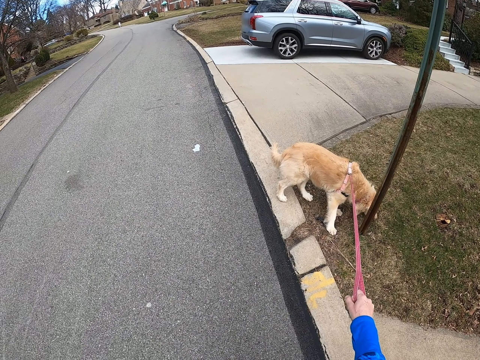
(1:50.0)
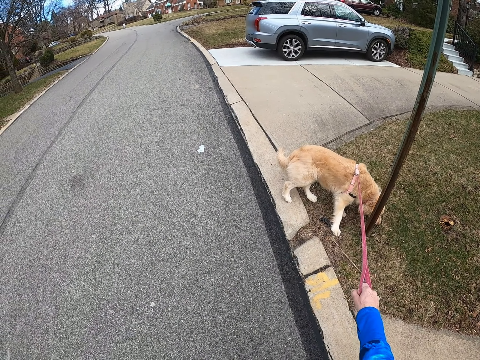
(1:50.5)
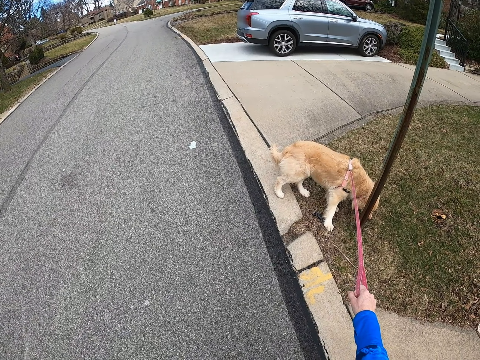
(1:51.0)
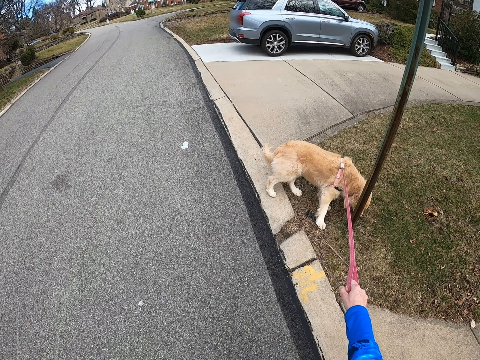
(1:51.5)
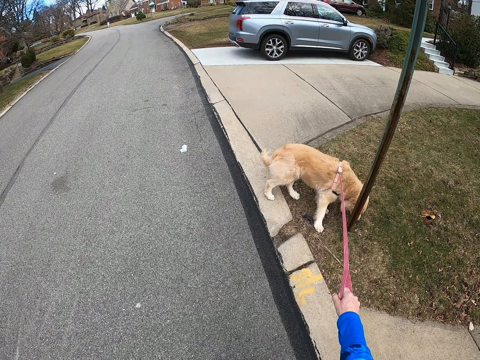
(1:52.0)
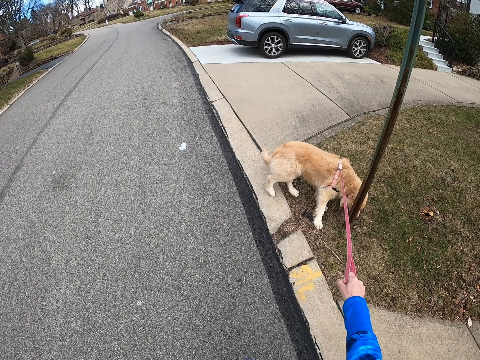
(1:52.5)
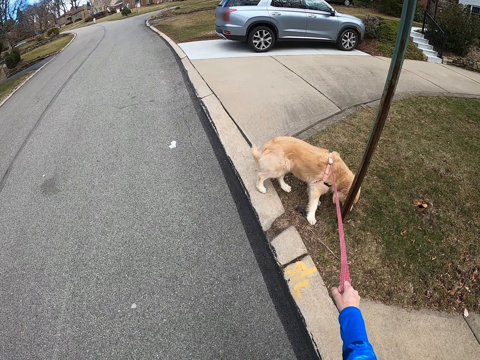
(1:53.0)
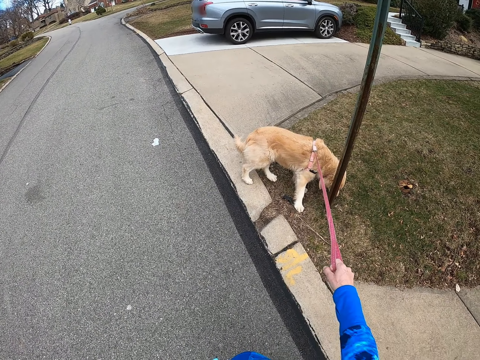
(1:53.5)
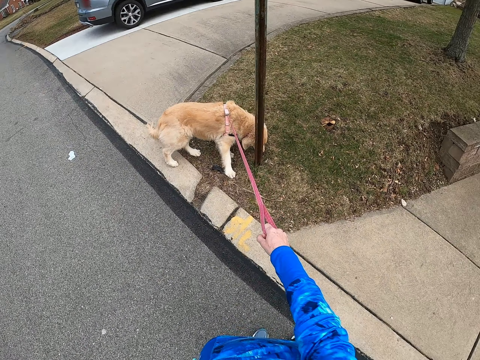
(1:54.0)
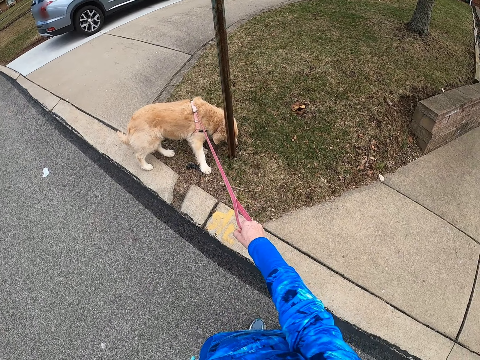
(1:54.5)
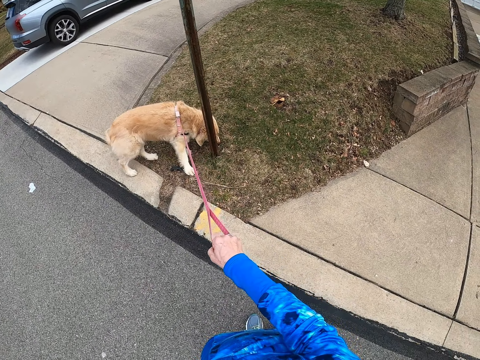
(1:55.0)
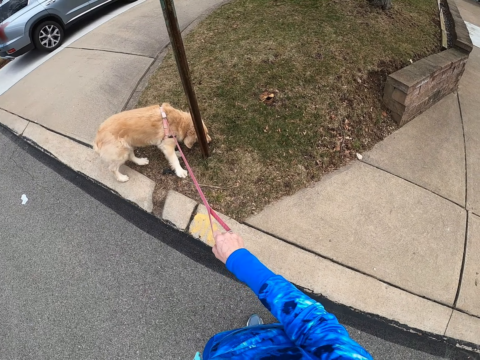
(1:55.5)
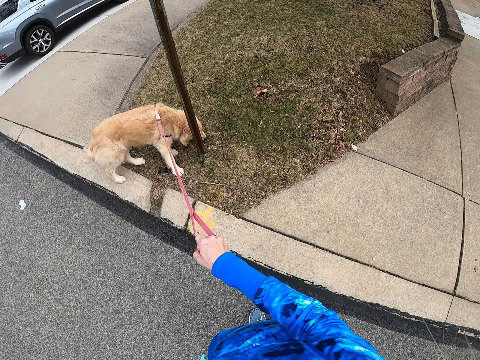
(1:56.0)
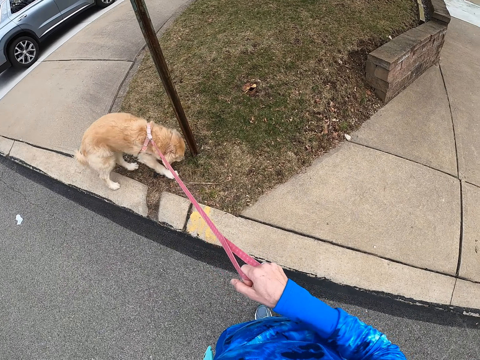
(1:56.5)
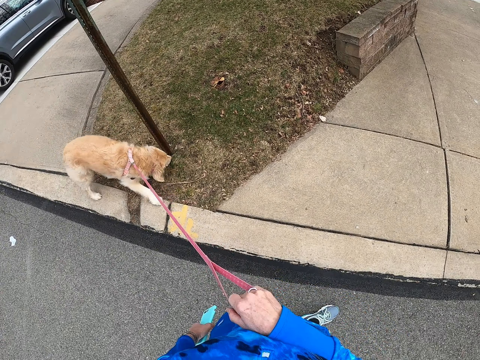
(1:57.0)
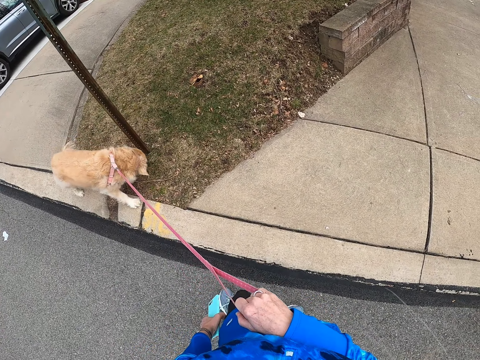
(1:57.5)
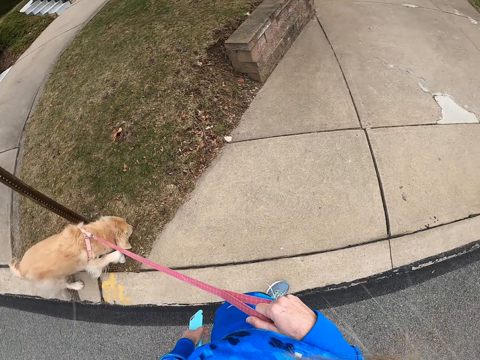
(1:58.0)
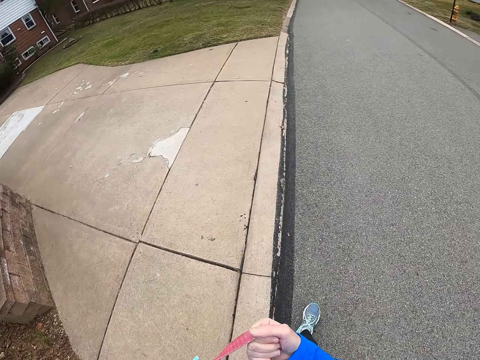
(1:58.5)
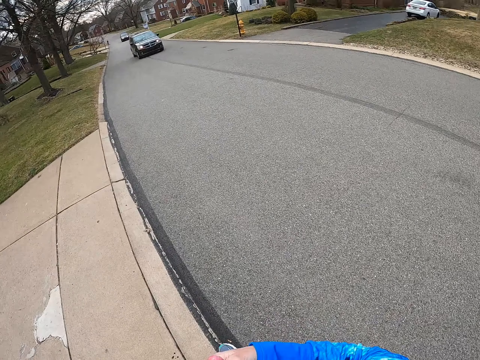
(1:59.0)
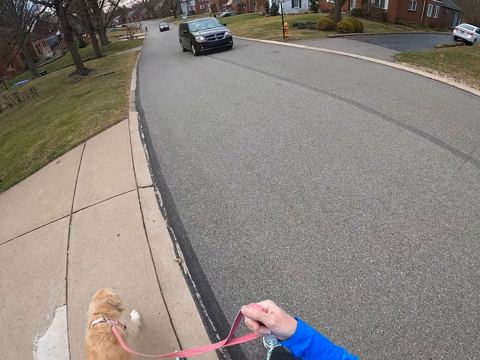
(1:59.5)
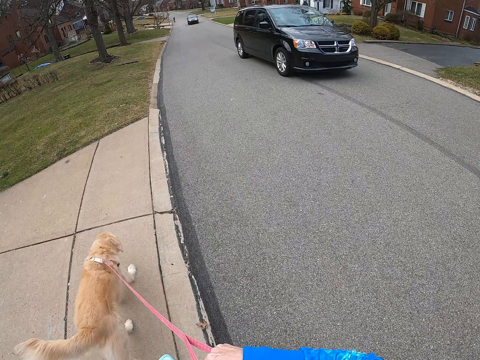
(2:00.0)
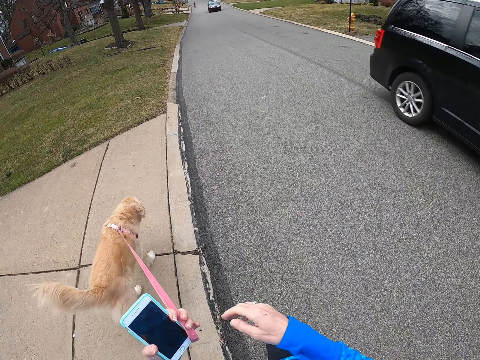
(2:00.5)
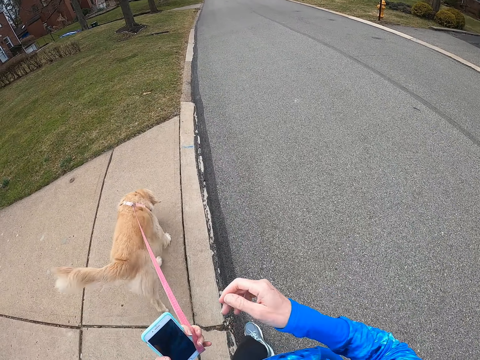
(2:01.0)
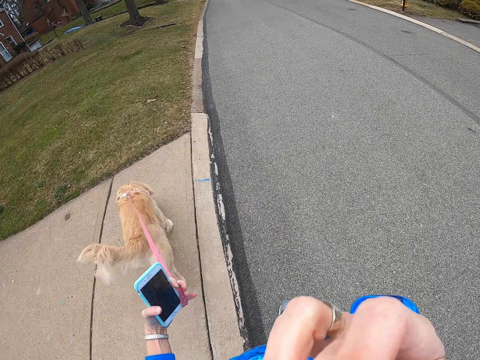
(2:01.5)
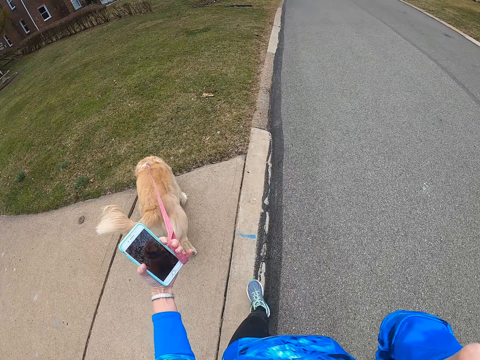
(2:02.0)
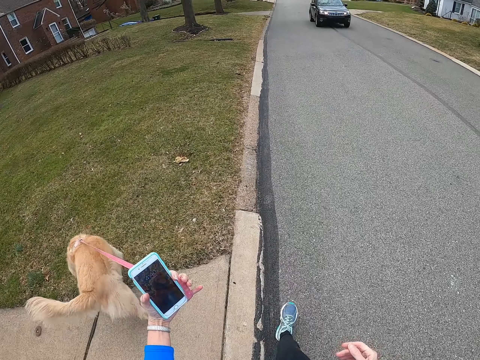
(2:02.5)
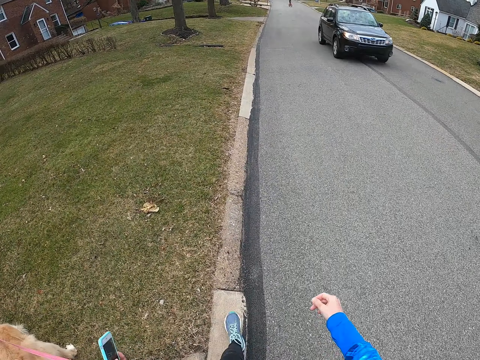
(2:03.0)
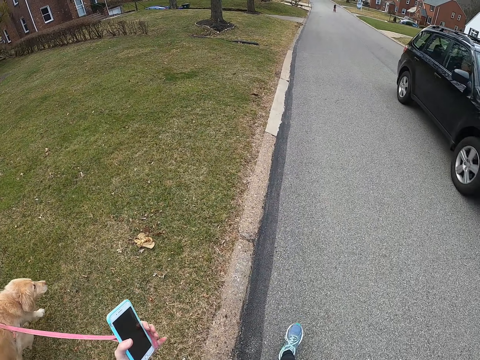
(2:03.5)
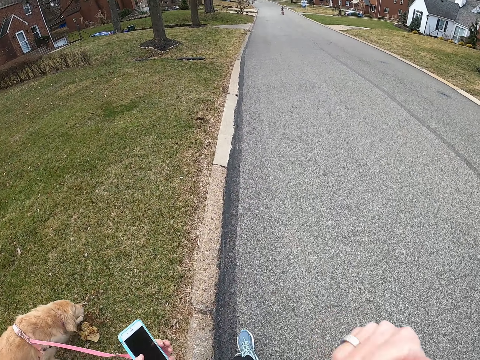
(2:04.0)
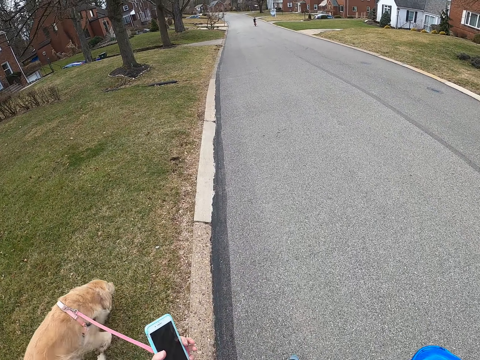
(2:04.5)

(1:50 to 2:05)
The camera wearer walks on the road.

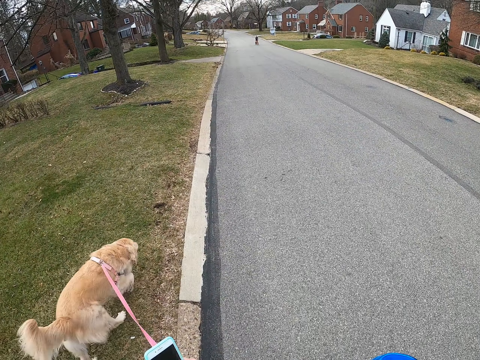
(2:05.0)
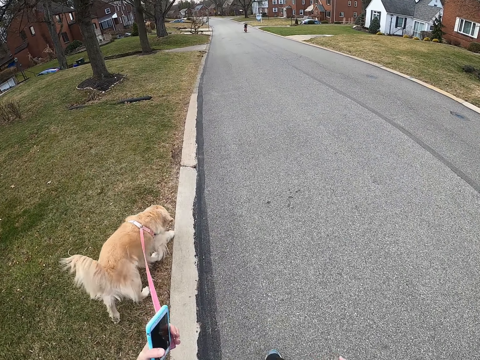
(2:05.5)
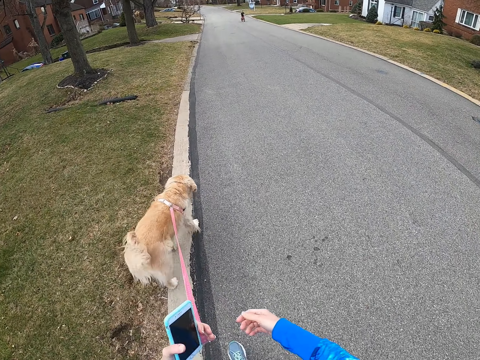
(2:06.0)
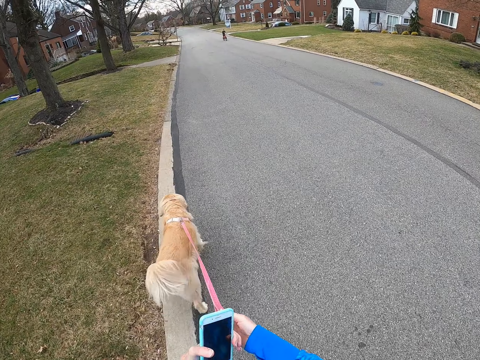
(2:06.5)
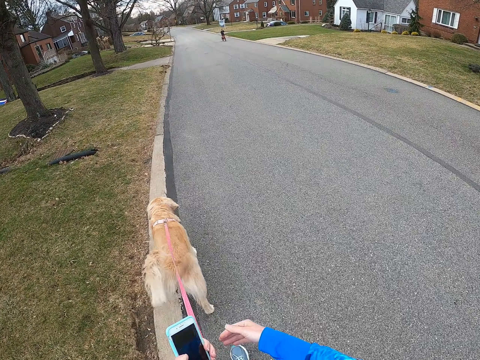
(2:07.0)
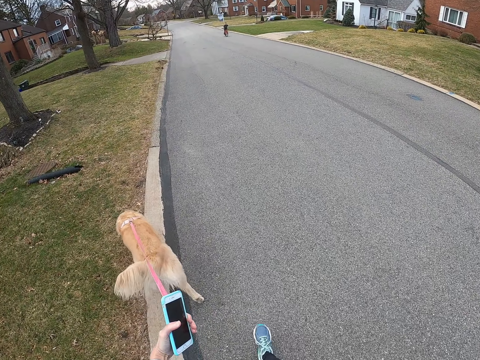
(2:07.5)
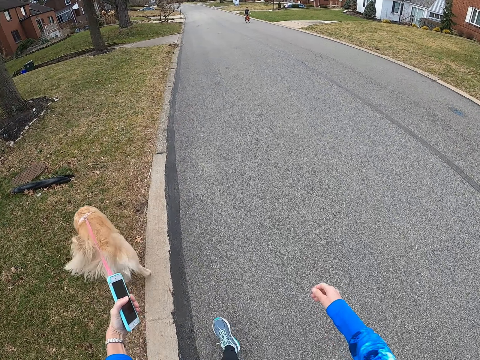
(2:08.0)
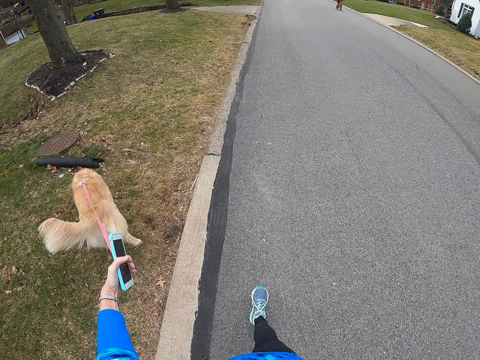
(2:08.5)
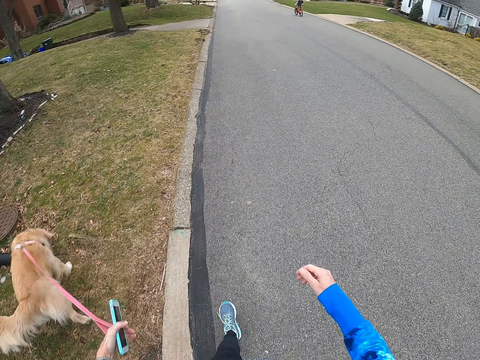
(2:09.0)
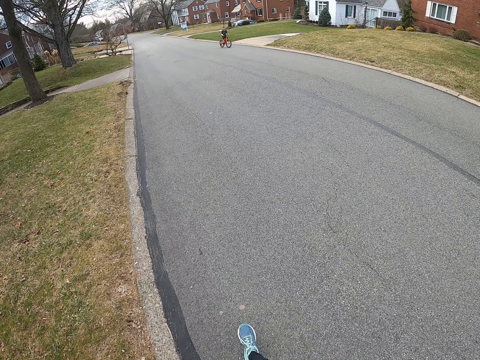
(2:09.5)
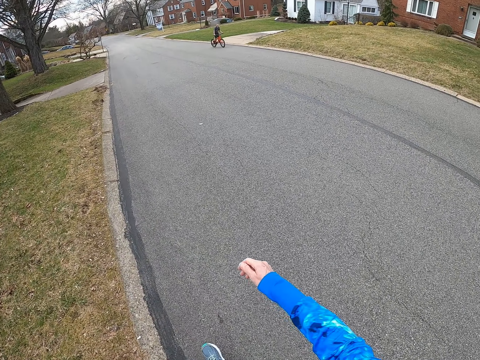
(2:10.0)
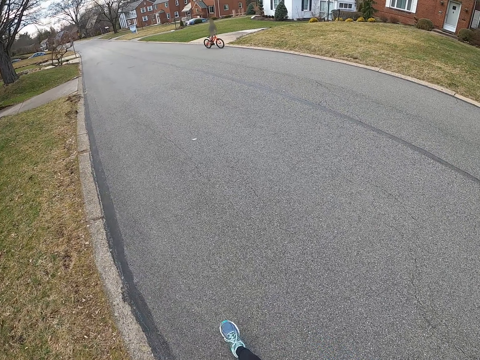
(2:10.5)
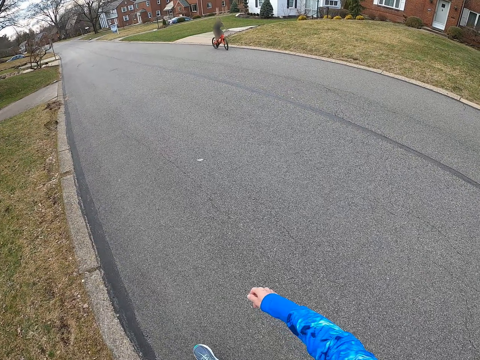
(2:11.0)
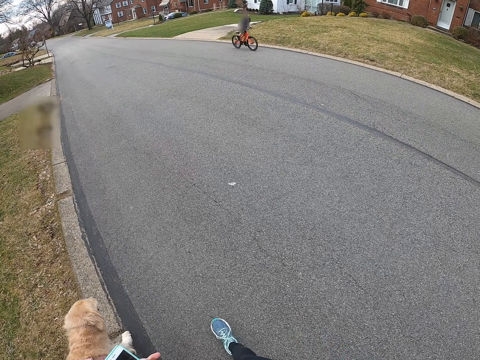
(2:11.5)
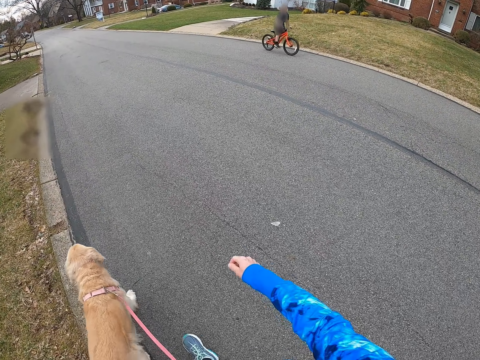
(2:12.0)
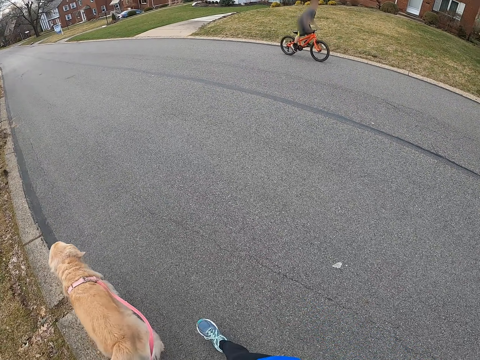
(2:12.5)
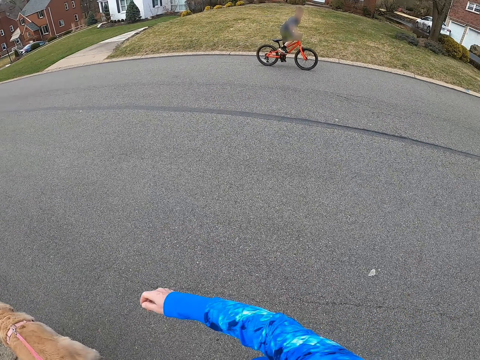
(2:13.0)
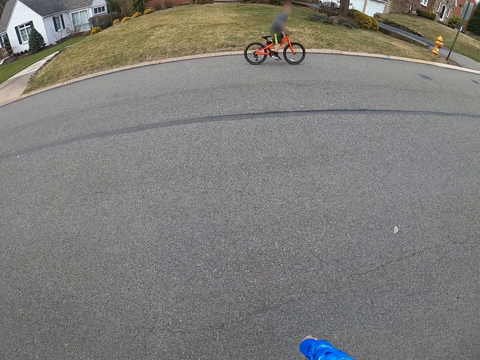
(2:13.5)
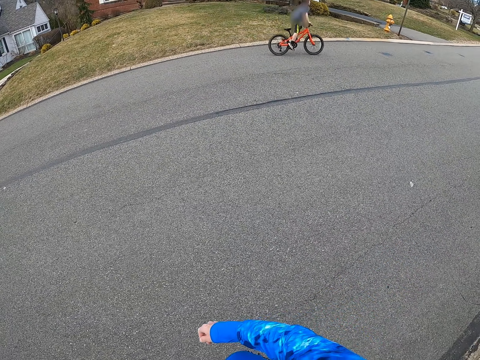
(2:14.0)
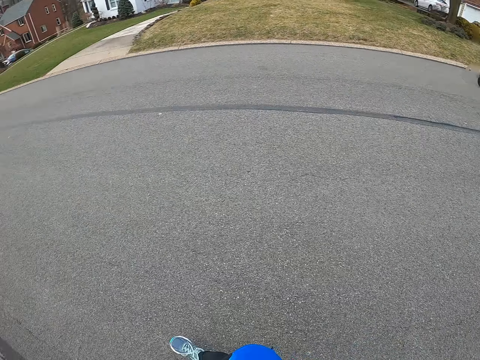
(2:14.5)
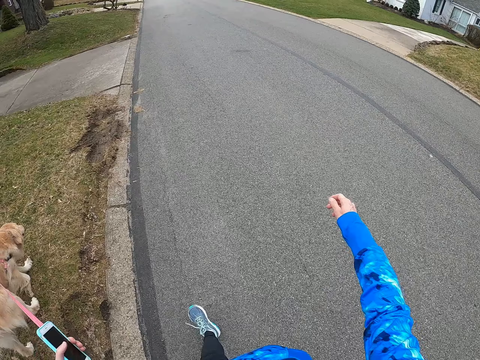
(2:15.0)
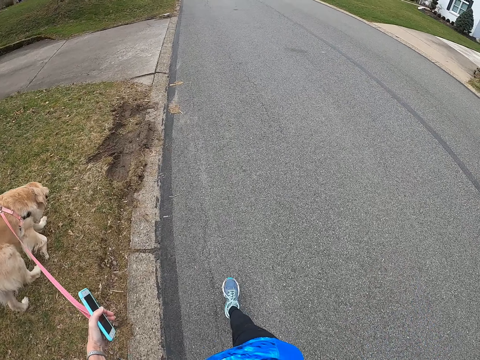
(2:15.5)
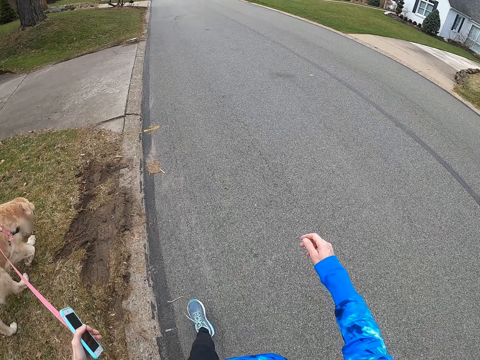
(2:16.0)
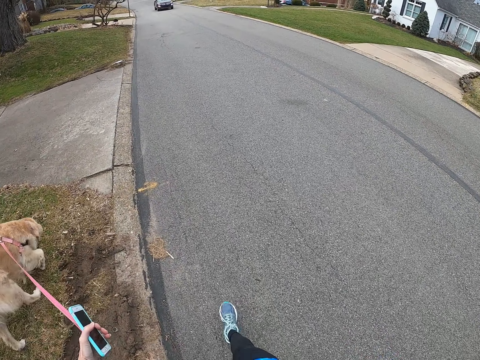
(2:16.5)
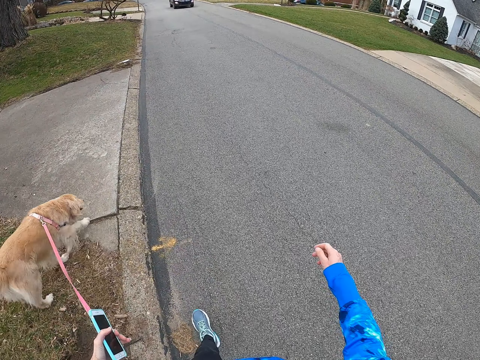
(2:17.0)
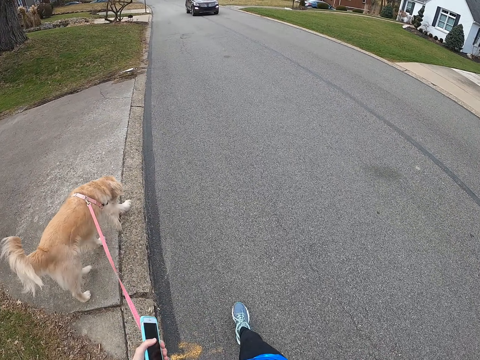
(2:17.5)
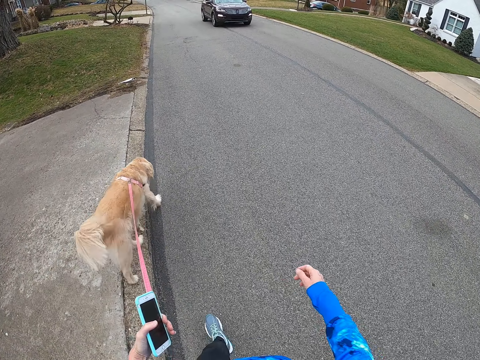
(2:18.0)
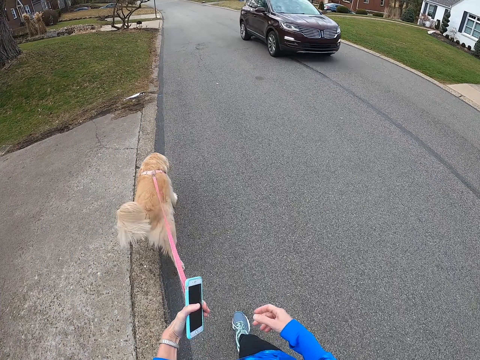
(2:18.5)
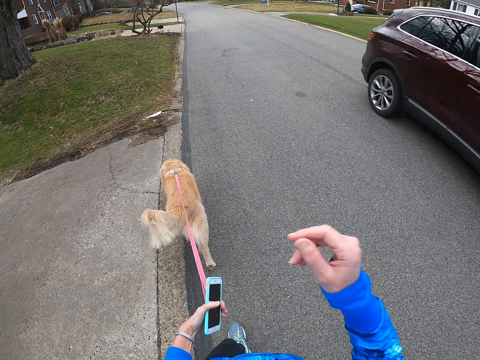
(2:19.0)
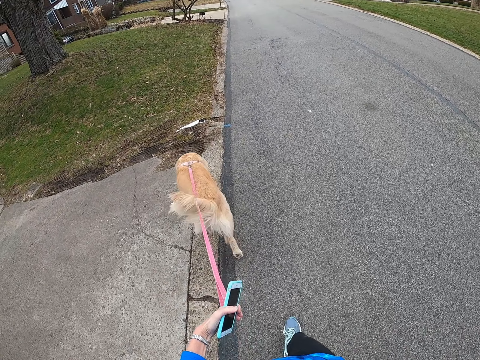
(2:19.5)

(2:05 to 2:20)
A rider rides on the road. The camera wearer walks on the road.
